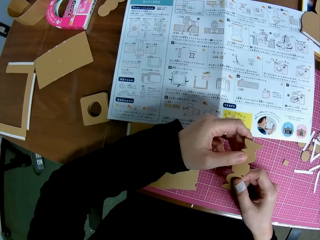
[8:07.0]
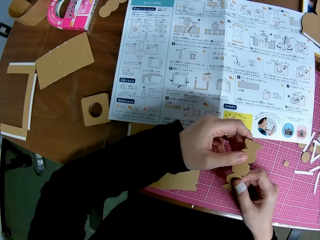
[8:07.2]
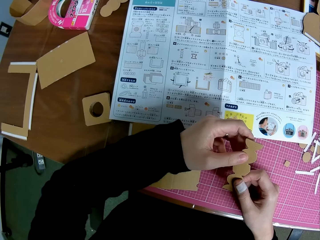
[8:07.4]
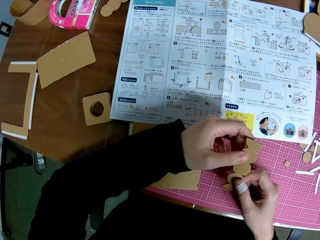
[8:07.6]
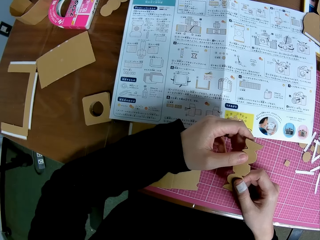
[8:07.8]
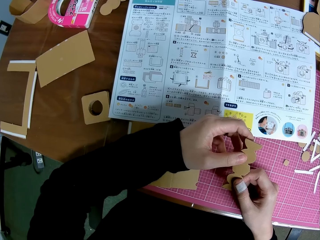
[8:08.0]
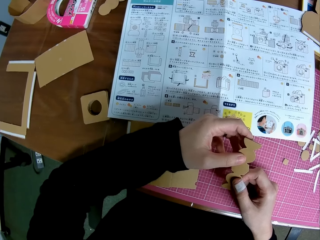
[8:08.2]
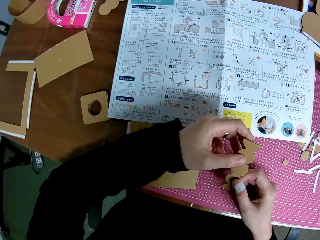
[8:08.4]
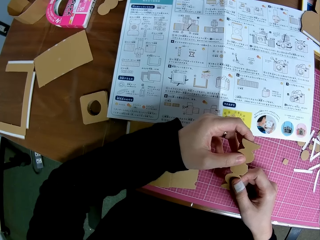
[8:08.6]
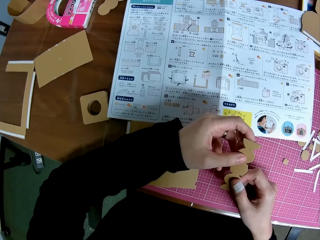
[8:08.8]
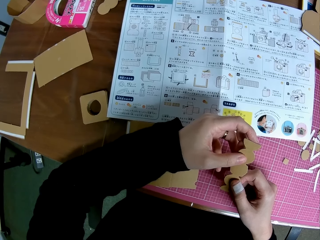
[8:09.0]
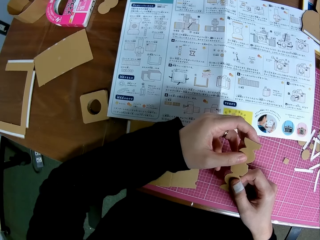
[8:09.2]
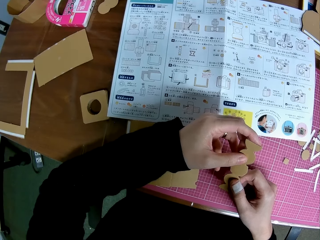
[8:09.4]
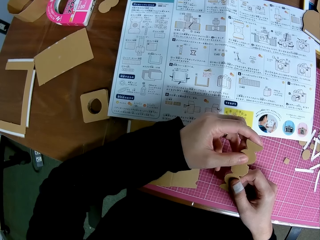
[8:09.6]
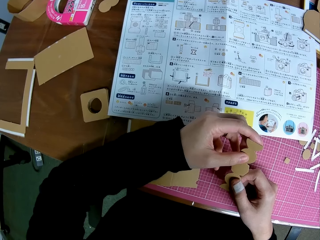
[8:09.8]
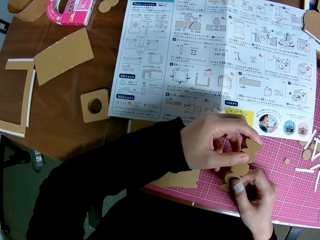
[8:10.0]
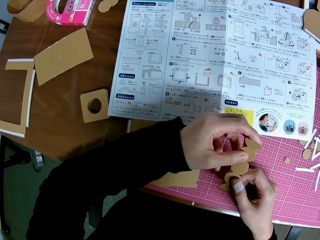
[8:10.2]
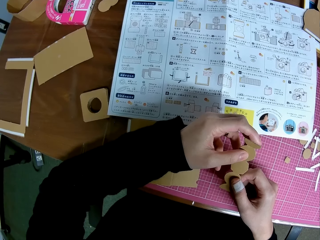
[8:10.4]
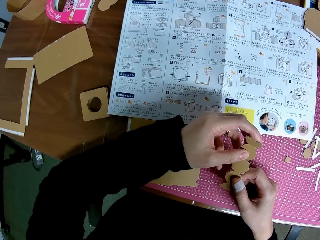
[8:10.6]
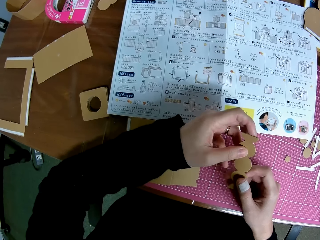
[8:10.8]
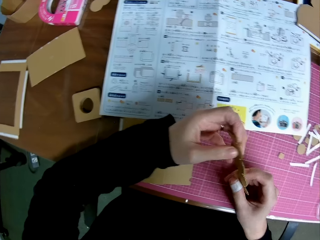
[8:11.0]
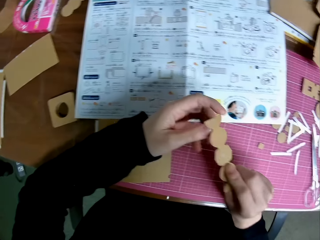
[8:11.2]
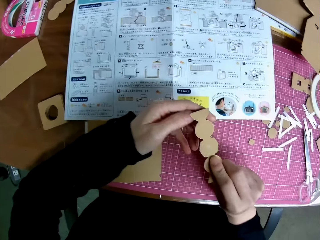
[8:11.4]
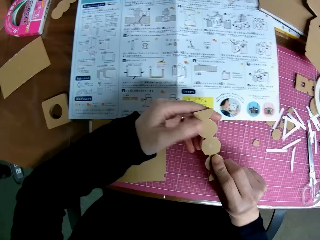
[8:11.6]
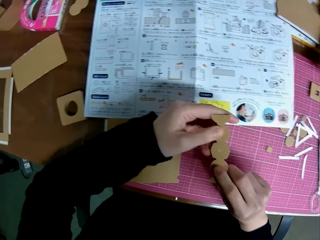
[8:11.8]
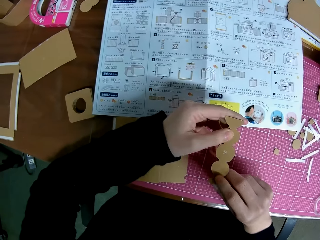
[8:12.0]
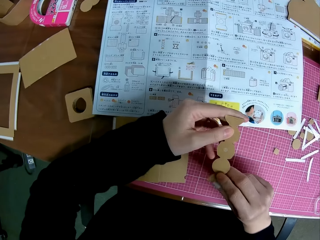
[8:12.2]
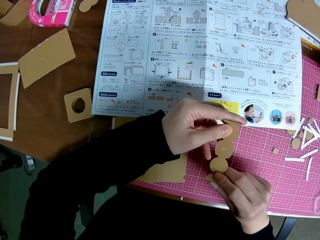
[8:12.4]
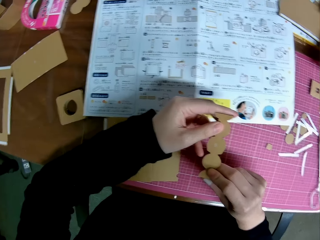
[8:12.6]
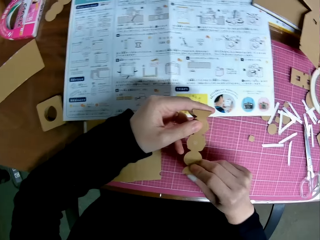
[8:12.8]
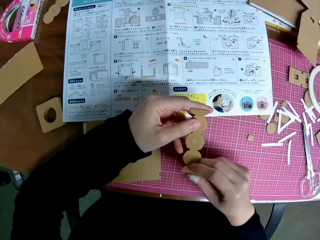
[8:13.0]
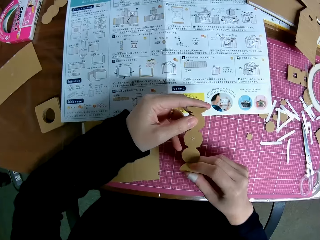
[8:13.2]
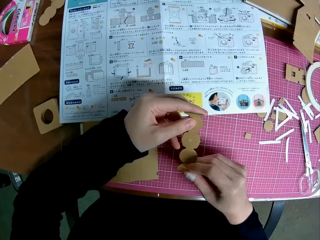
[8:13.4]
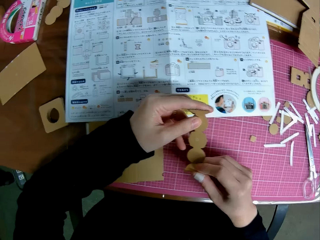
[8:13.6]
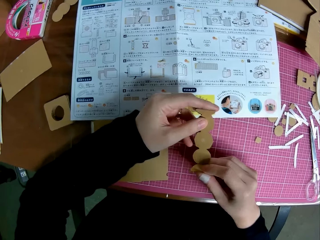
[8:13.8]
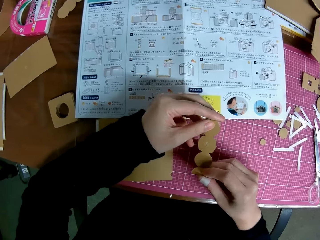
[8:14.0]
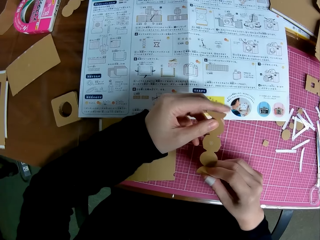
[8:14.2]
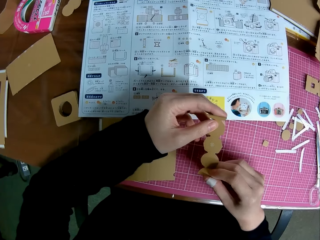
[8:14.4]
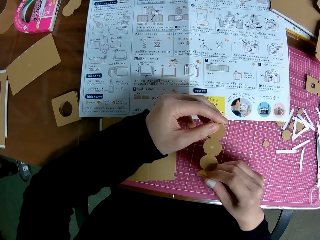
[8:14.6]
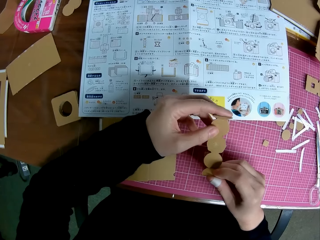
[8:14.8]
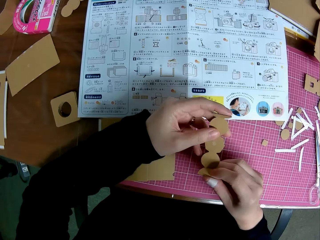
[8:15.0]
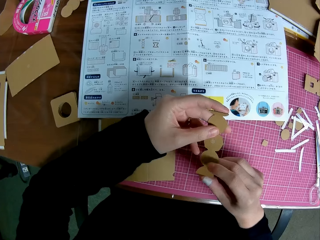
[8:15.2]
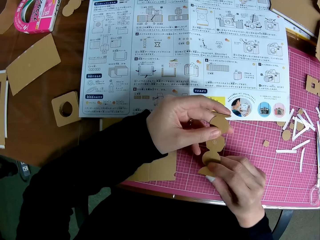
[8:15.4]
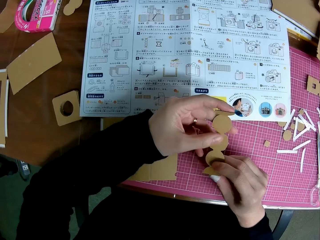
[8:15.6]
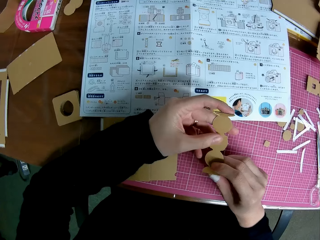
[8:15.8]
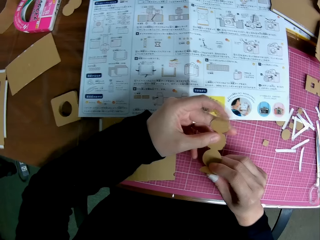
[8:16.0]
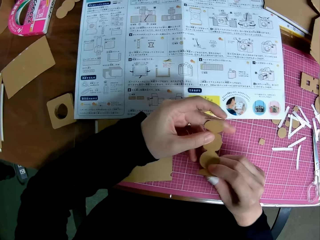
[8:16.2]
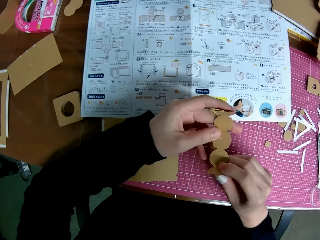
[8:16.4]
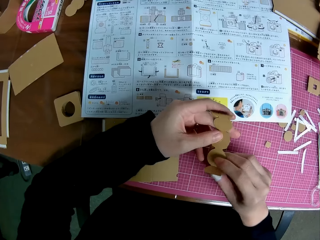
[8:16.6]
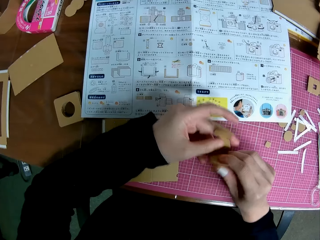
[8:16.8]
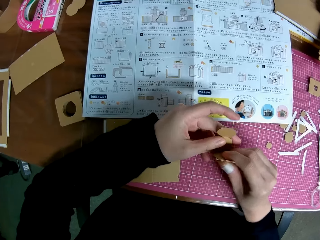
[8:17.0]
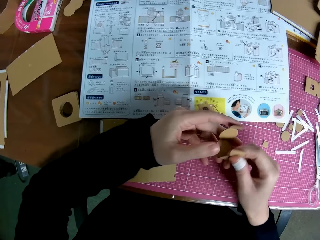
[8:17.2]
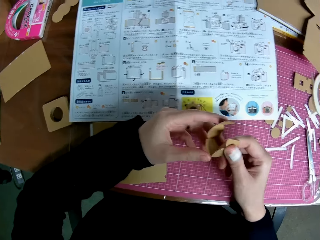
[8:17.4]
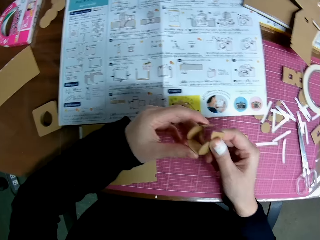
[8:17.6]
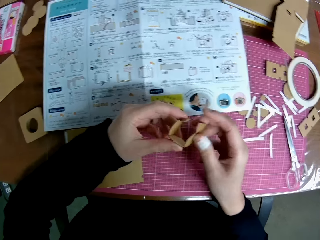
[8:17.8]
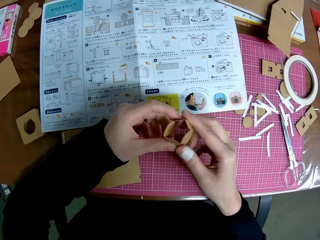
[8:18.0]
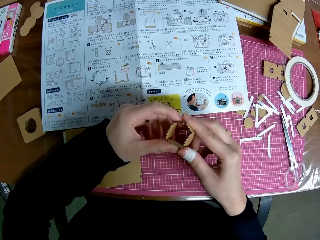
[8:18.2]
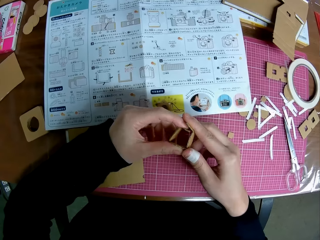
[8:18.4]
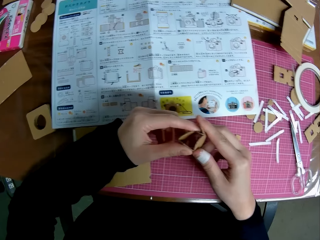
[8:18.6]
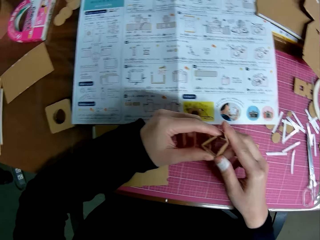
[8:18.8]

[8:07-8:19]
The camera wearer turns the bead-shaped piece upside down again. They fold the bead-shaped piece.

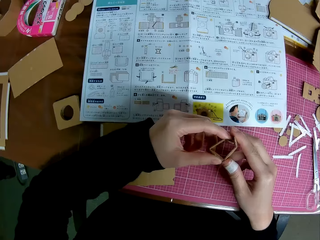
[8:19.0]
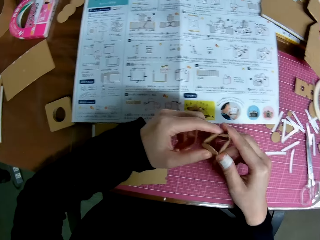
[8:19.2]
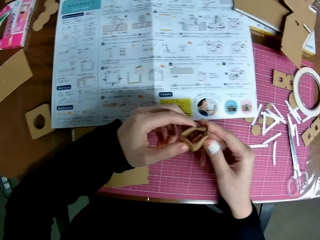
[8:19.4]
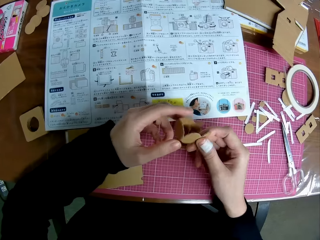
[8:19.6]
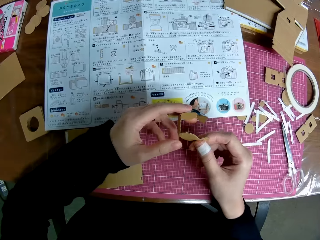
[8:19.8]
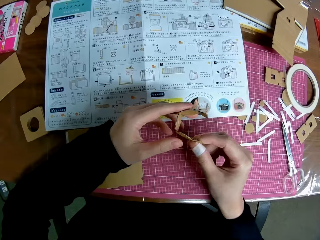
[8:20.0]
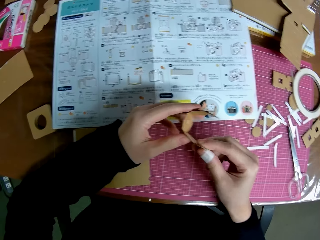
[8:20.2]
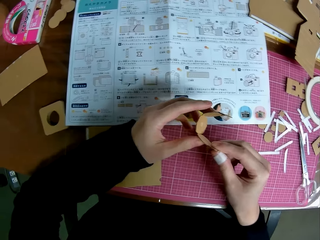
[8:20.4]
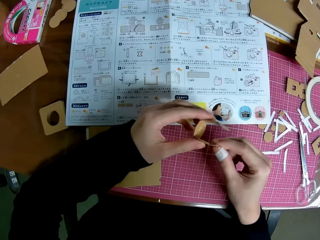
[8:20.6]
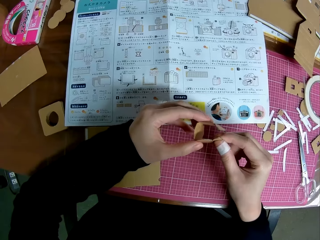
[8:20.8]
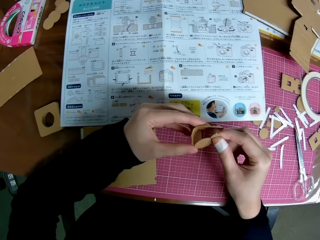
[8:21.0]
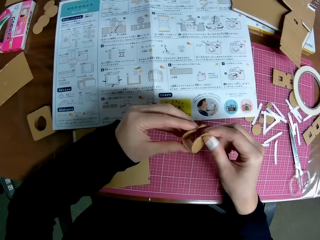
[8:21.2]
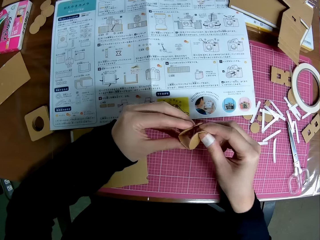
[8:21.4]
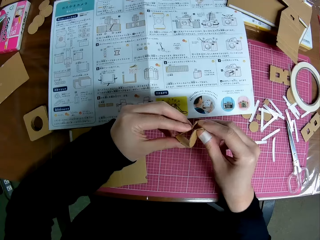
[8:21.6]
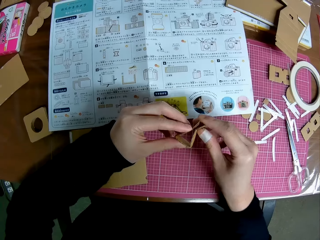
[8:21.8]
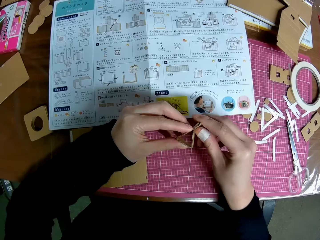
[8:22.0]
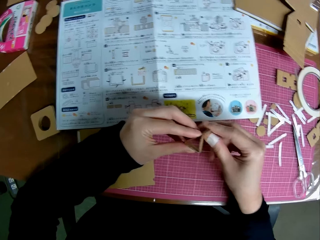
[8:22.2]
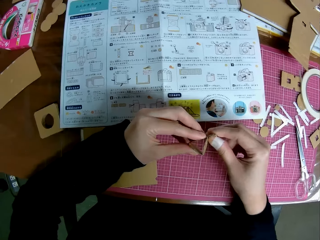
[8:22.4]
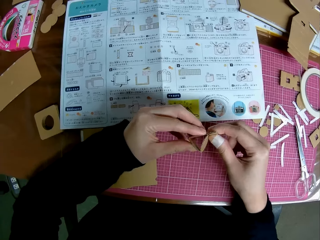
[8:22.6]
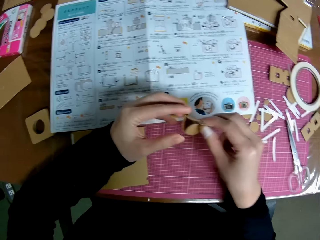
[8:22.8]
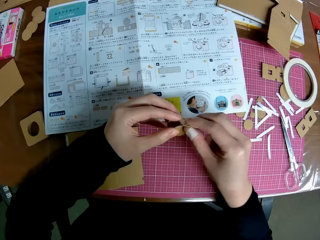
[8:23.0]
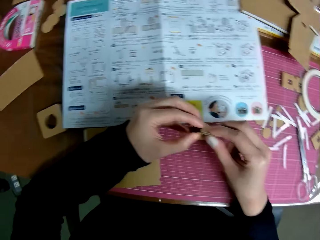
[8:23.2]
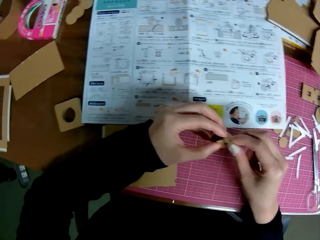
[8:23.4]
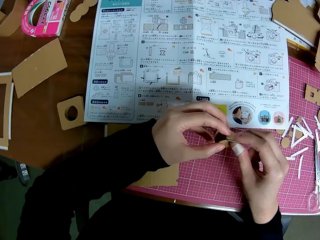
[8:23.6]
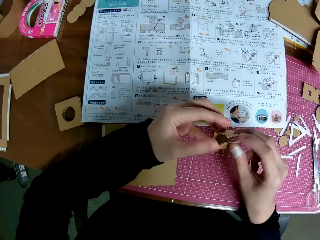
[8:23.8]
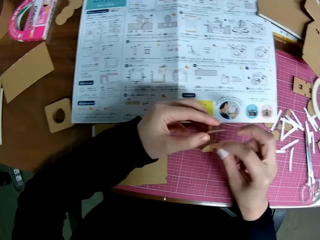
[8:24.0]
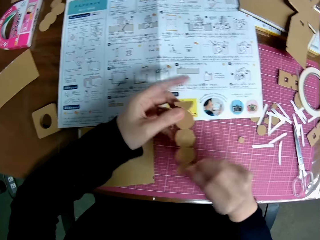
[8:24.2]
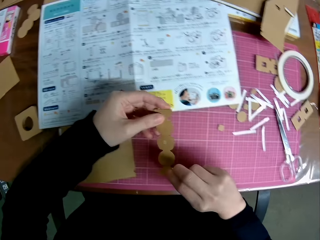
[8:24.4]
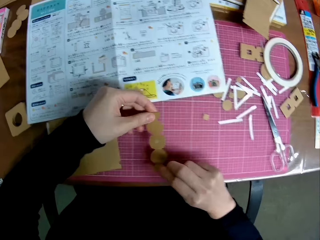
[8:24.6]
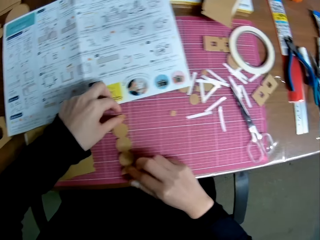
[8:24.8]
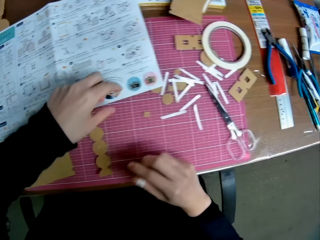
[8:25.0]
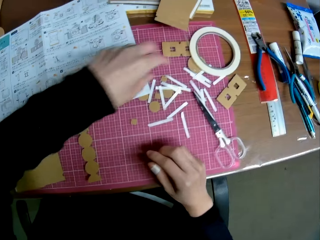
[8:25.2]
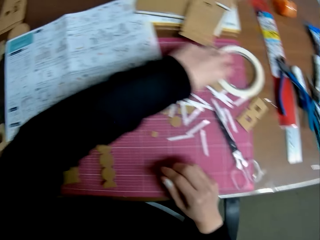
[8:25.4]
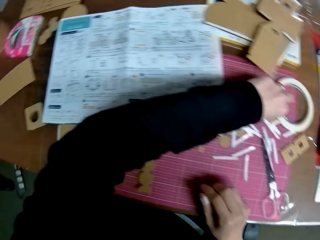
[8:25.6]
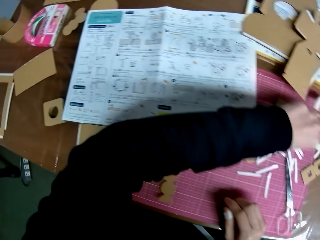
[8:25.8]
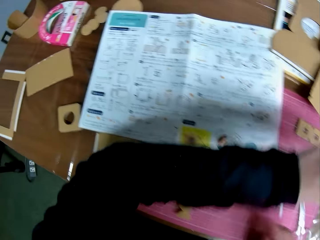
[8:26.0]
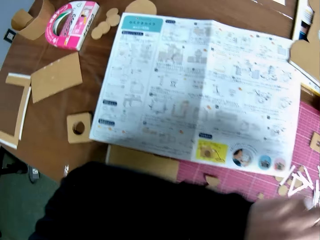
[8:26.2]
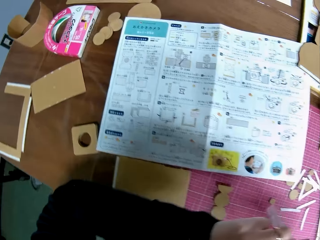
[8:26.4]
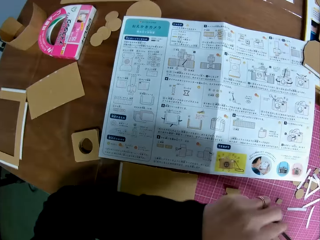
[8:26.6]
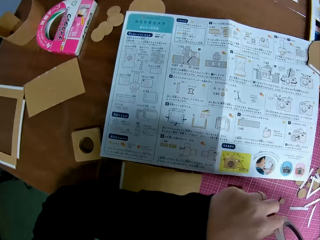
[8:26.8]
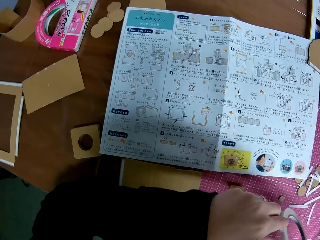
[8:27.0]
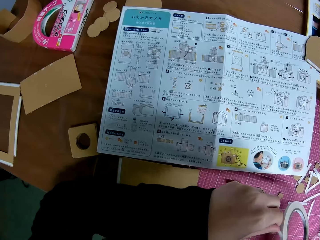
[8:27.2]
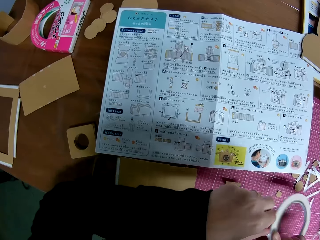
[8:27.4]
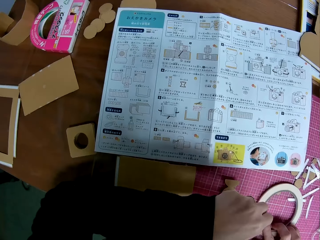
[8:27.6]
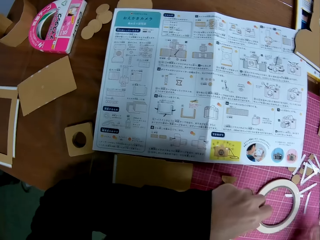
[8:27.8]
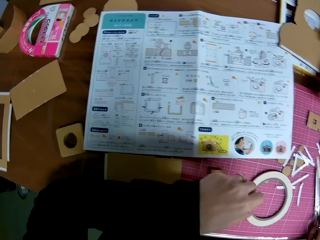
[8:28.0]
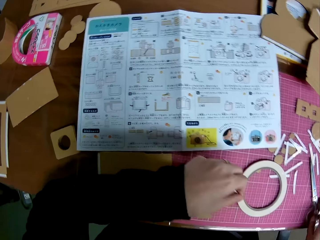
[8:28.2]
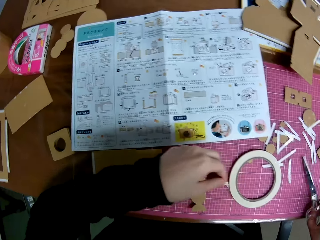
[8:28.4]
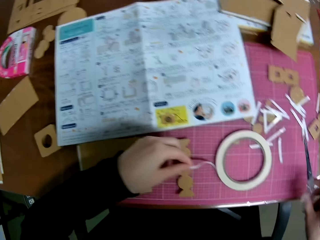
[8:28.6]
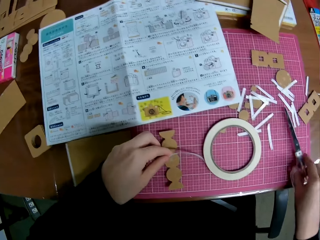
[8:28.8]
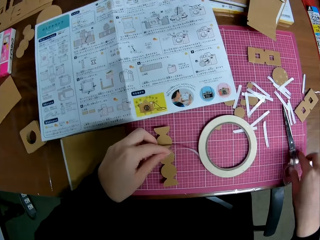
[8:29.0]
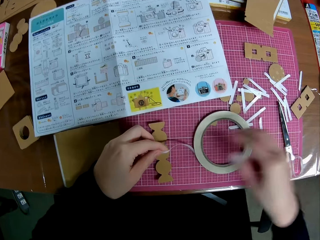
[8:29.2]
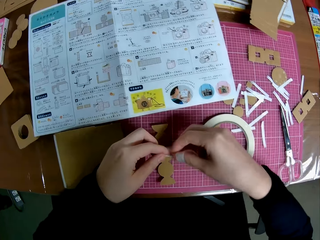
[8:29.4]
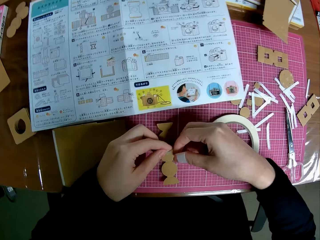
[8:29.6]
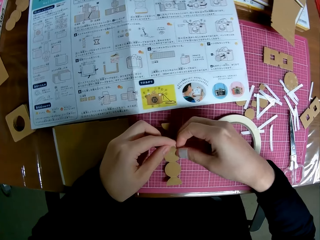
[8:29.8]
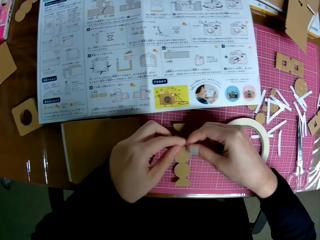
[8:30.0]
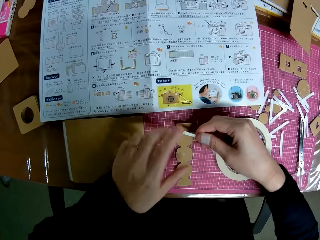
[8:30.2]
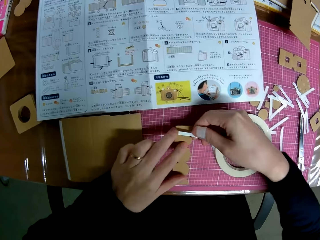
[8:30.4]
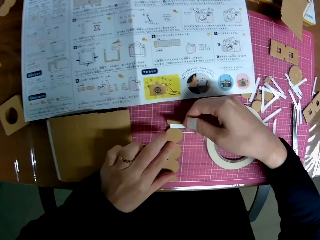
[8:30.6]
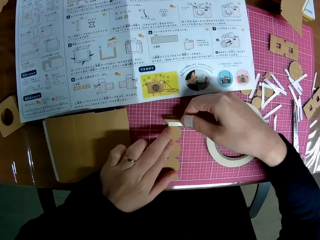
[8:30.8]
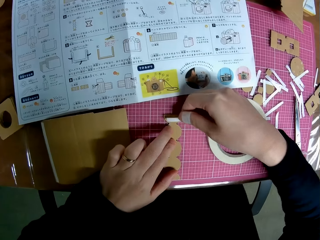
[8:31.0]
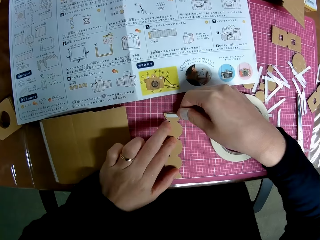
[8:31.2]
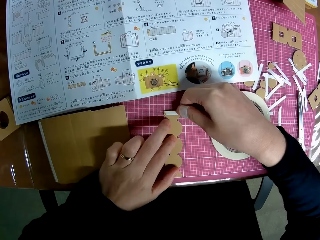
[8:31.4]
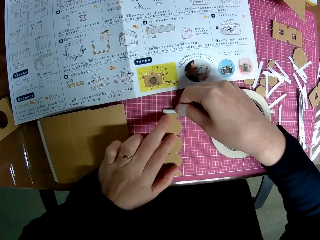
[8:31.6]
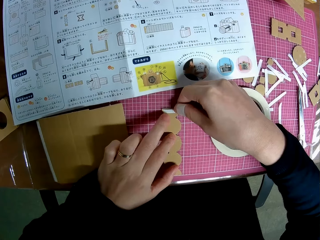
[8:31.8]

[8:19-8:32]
The camera wearer holds both ends of the paper together. They drop the bead-shaped piece on the cutting mat. They unbend the paper. They pick the double sided tape roll from the cutting mat. They drop the double sided tape roll on the cutting mat. They touch the scissors on the cutting mat. They pick the scissors. They place the double sided tape on the bead-shaped piece.
